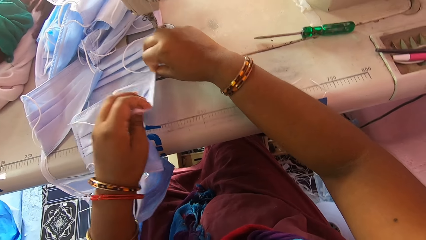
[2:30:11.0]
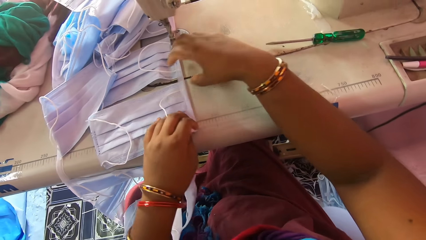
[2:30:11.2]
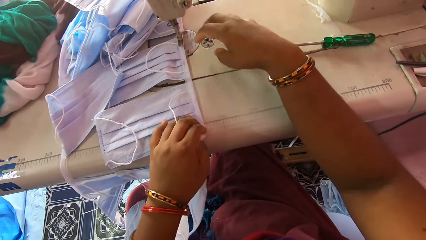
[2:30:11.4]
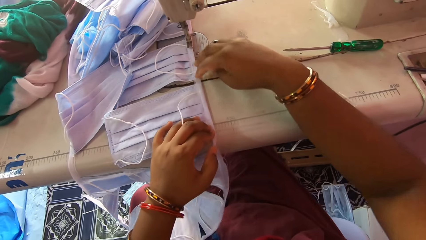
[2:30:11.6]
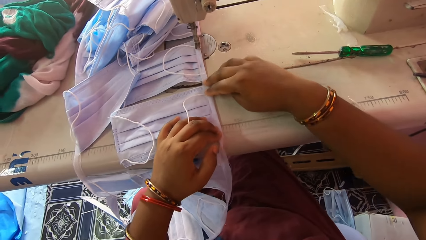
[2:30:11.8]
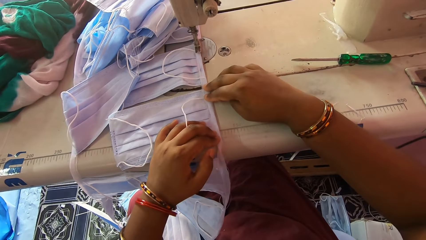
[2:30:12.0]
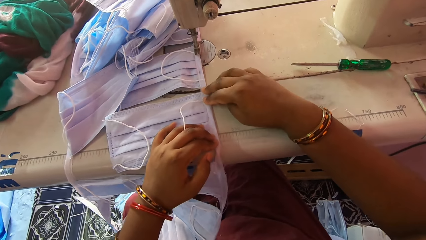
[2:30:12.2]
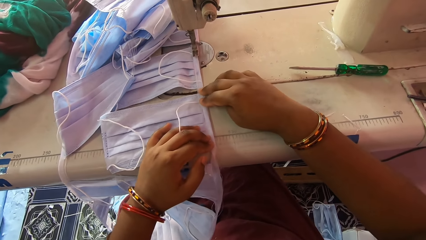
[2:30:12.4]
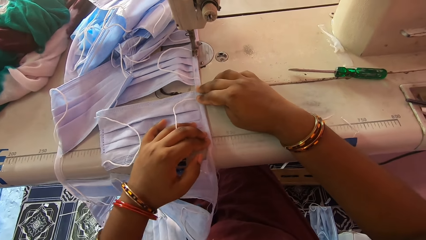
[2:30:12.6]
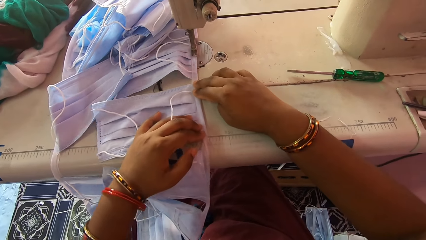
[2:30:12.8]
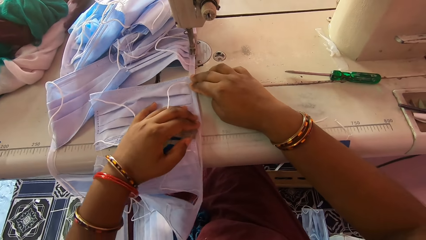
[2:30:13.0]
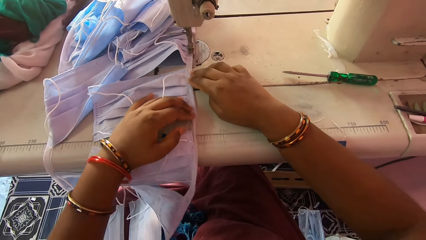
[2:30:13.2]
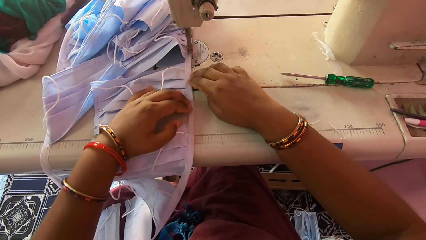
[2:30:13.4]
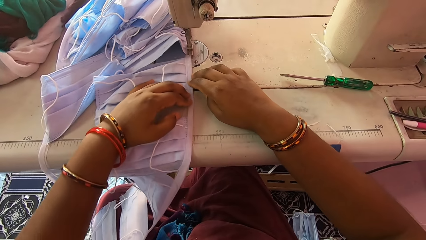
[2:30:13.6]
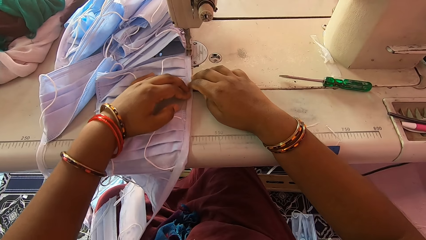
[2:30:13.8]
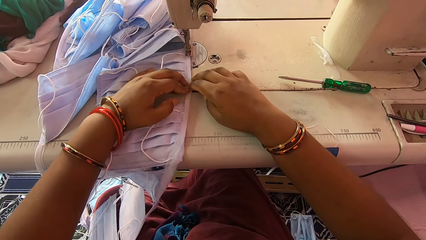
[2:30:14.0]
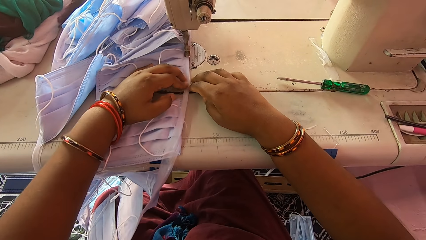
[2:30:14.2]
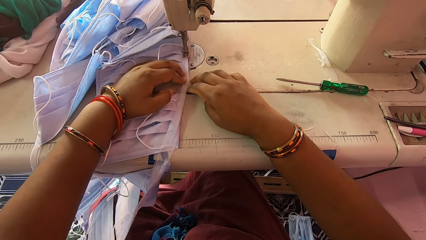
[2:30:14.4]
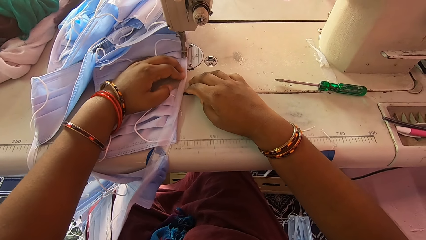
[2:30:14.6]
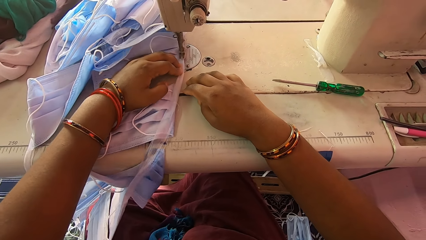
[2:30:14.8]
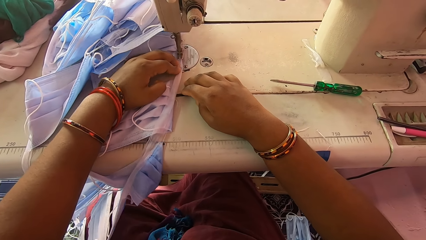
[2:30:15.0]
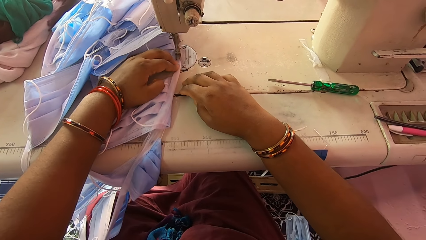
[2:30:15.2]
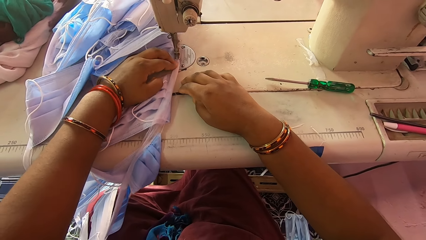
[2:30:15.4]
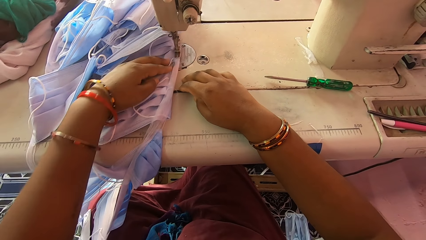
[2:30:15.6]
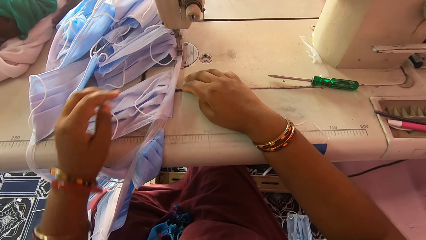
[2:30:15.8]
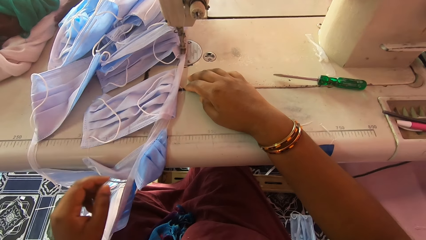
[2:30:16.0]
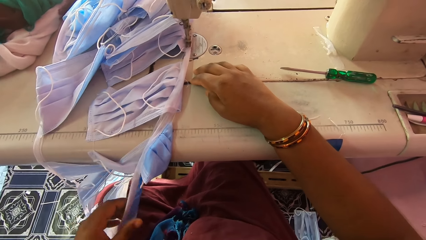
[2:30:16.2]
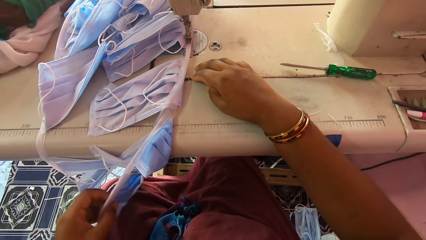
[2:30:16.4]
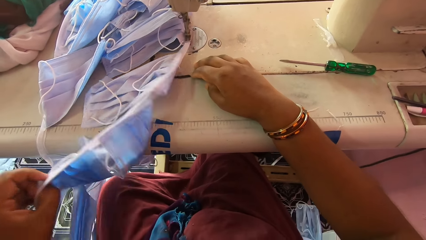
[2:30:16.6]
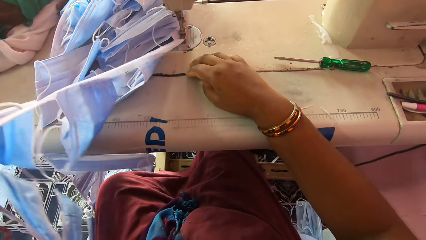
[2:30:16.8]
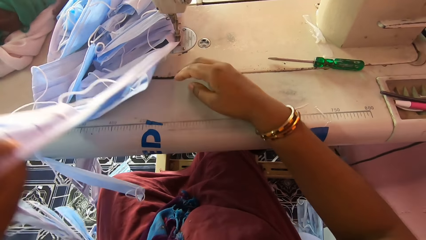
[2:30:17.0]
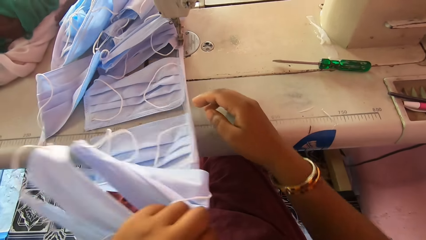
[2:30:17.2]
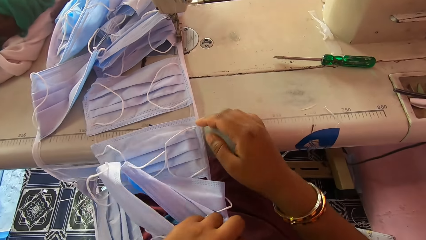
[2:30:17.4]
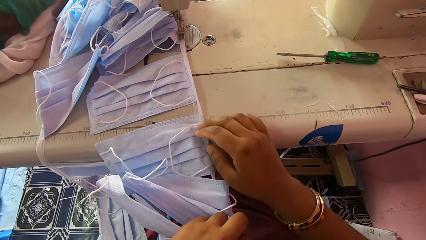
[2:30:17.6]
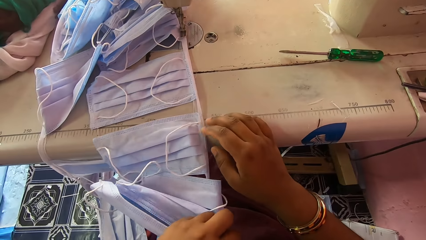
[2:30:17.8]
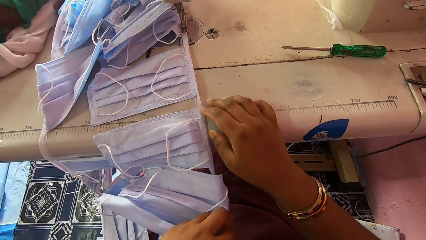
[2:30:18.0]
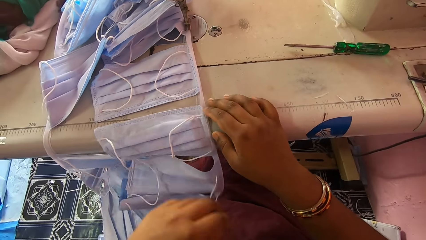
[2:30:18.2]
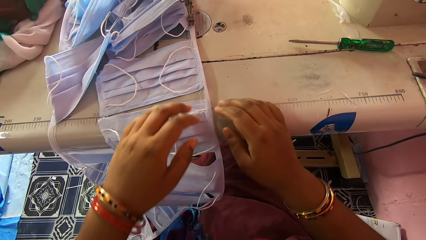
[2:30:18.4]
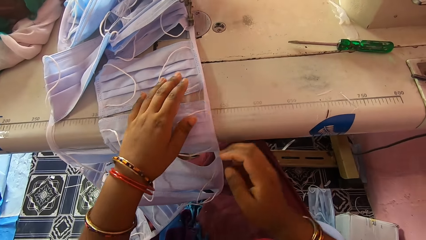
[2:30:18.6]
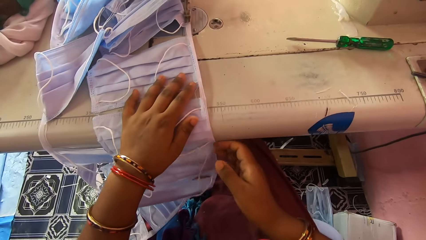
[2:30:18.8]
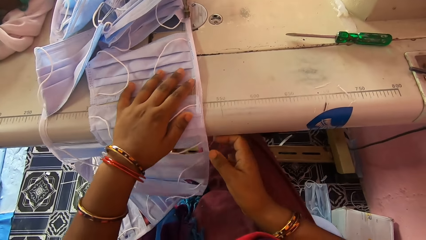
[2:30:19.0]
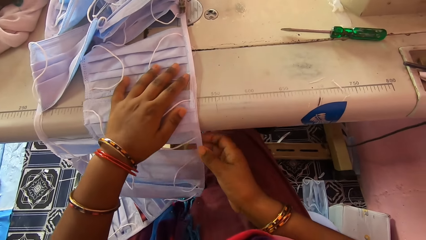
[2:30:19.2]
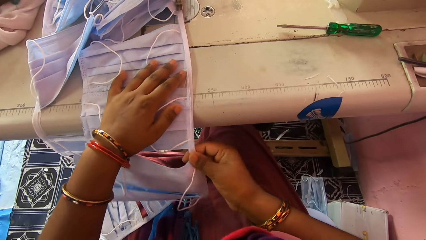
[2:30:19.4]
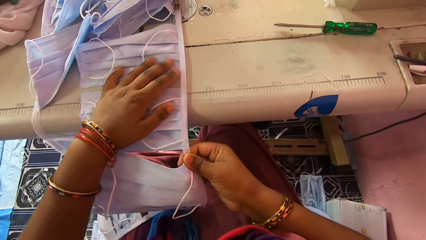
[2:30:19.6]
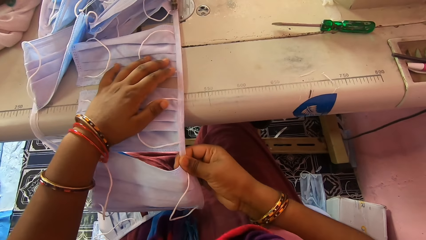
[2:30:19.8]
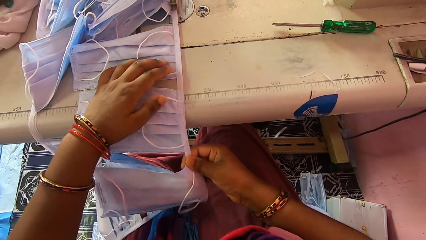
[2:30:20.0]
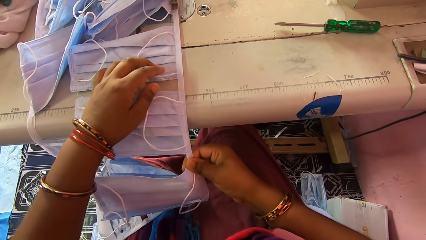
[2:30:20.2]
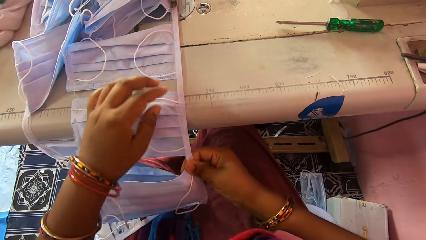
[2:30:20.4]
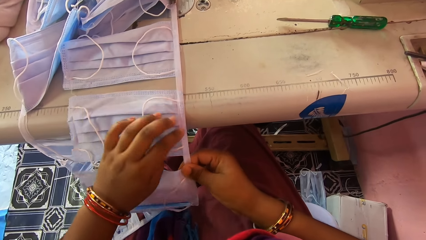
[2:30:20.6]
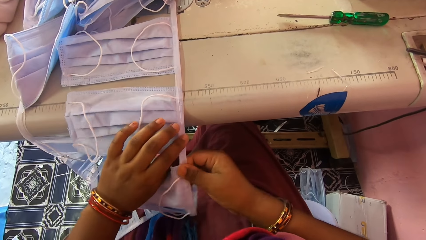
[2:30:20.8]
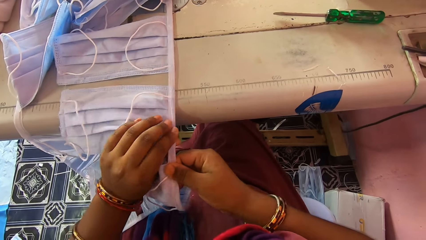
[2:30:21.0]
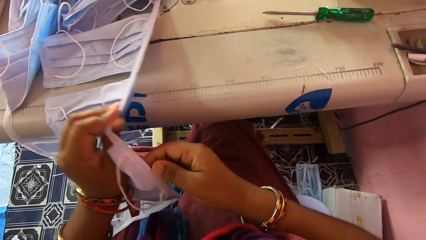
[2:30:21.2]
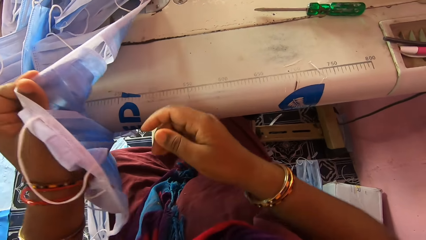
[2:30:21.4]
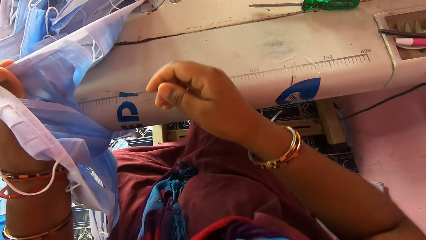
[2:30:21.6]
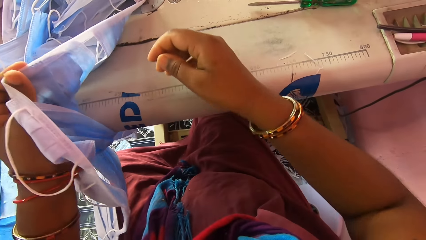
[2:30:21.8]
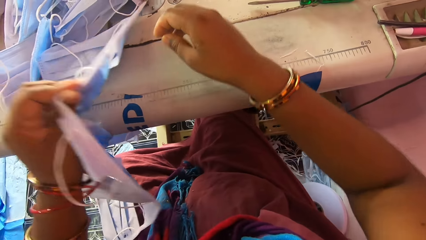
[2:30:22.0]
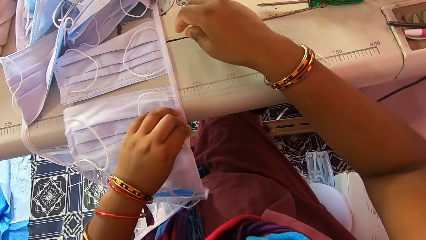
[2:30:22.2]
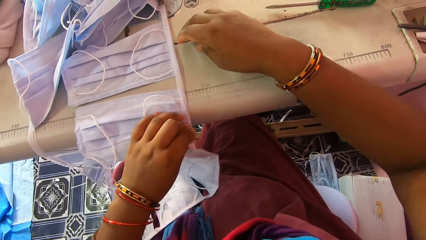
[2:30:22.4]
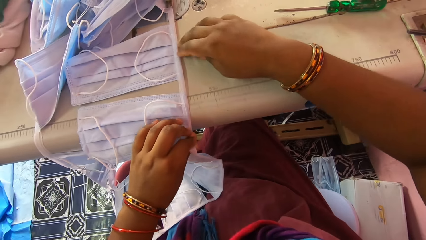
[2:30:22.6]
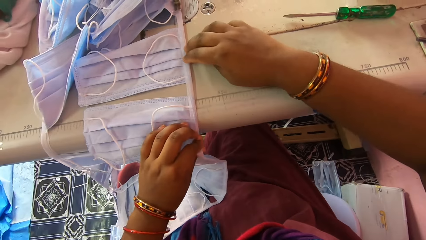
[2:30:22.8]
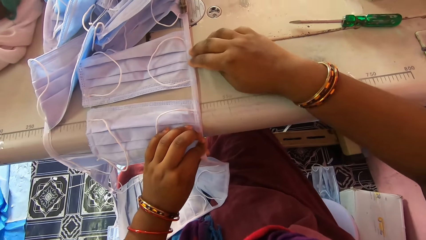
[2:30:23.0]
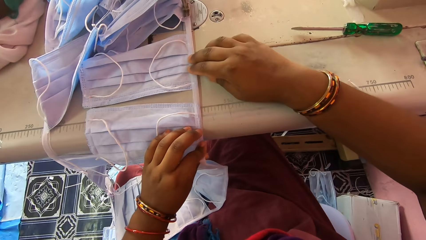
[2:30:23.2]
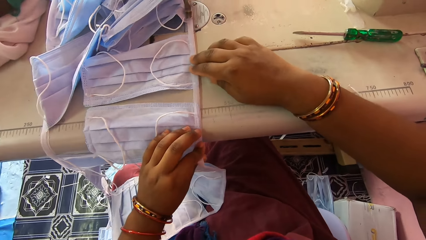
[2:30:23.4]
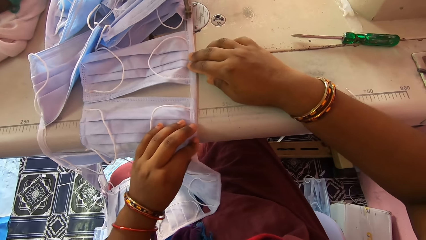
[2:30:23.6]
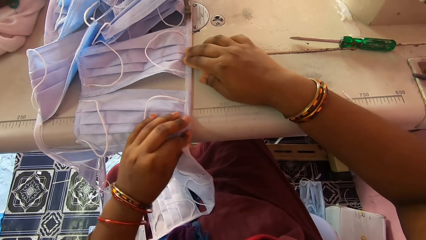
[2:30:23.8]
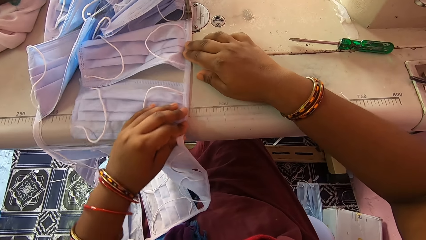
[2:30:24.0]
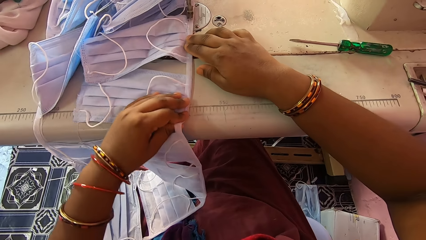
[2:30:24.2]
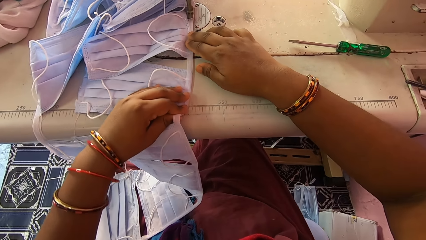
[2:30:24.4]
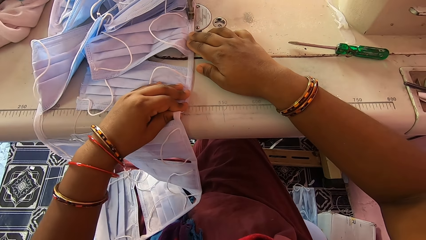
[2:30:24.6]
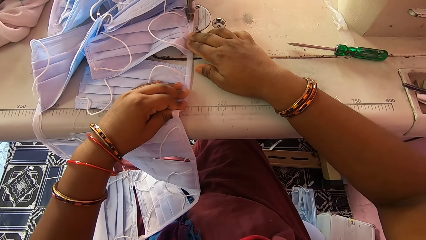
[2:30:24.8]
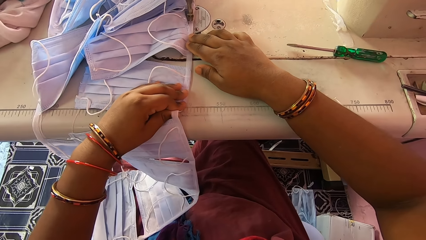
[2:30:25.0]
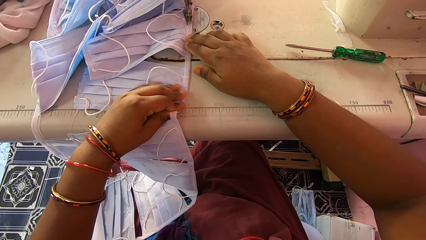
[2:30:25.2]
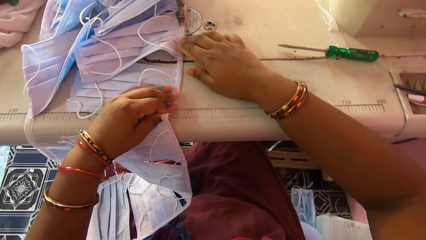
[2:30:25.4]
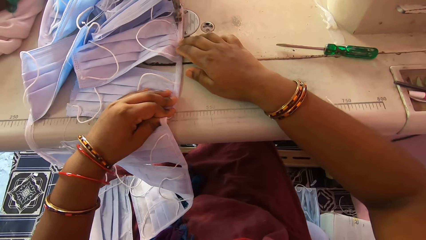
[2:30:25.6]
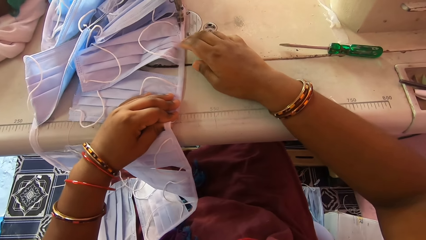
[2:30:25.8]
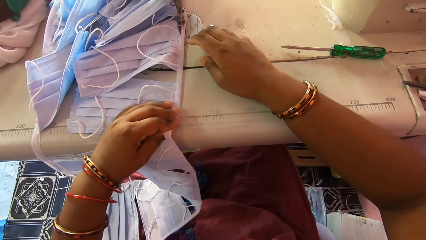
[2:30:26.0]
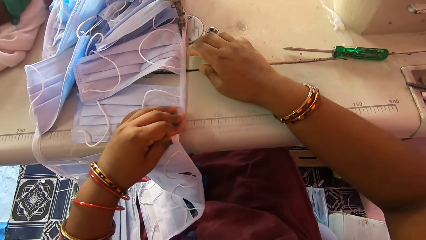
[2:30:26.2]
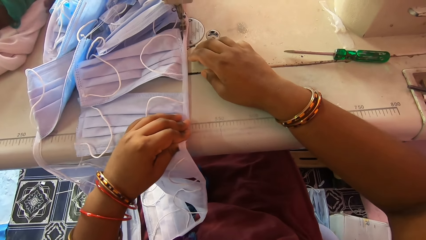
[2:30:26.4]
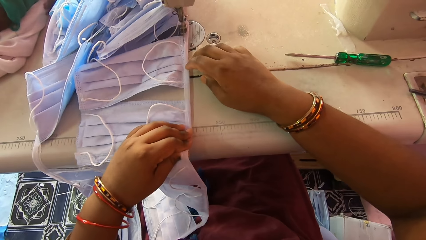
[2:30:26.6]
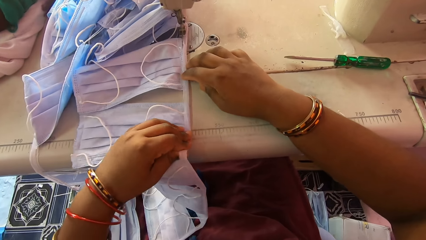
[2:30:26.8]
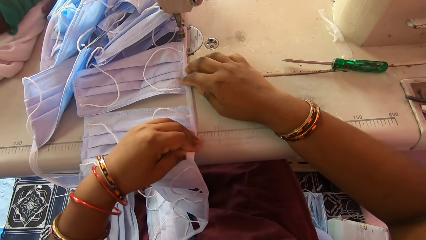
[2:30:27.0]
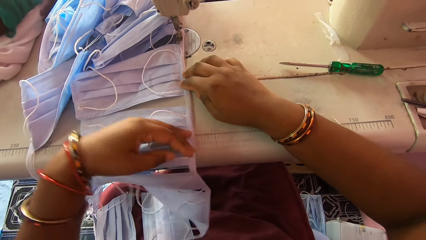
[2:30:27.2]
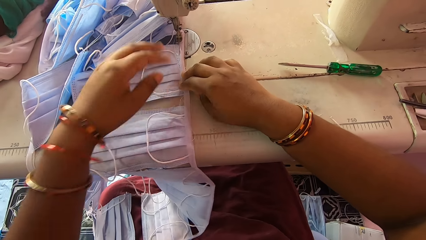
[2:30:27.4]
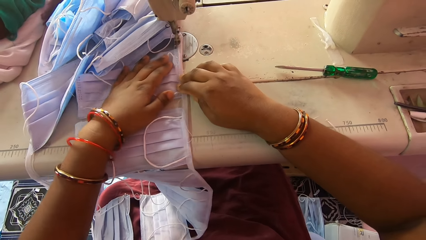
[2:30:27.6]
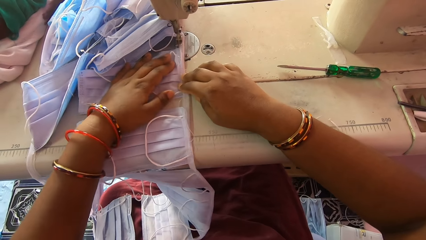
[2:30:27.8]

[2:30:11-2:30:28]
The camera wearer places the nose masks in her hands on the sewing machine bed. She sews the nose masks or face masks with the sewing machine. She adjusts the nose masks on the sewing machine bed with her hands. She turns the face masks. She smoothens a face mask. She sews the nose masks with the sewing machine. She adjusts the nose masks on the sewing machine bed with her hands.
